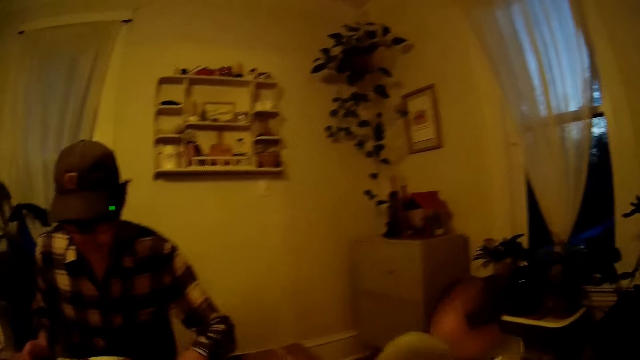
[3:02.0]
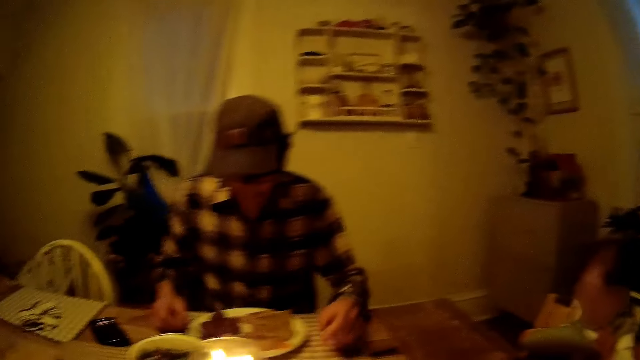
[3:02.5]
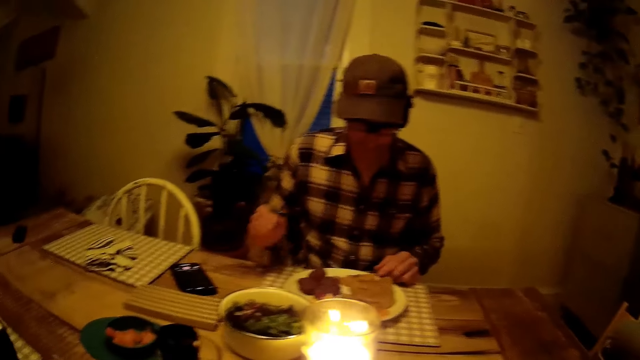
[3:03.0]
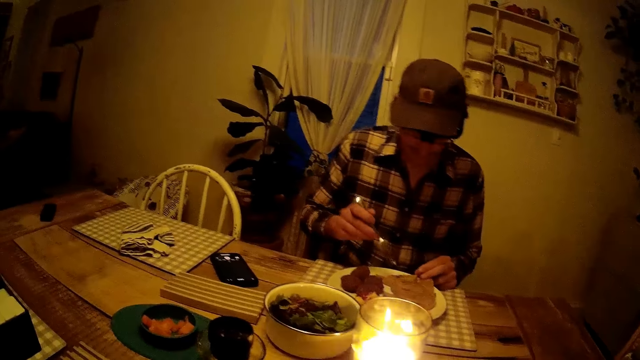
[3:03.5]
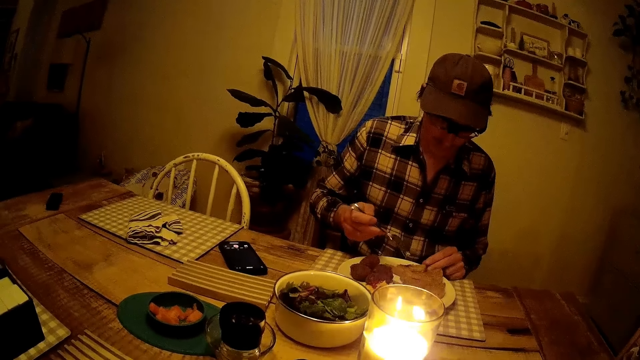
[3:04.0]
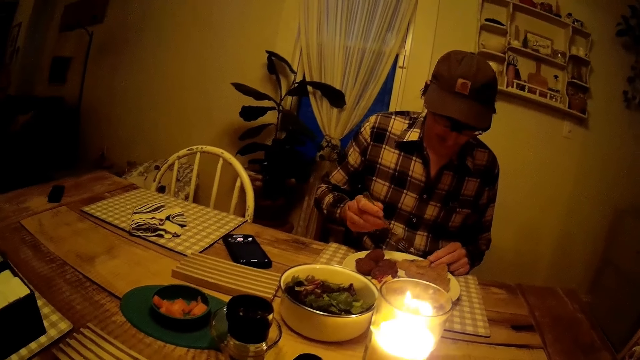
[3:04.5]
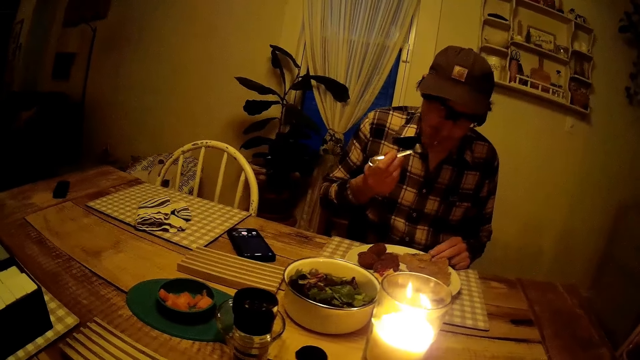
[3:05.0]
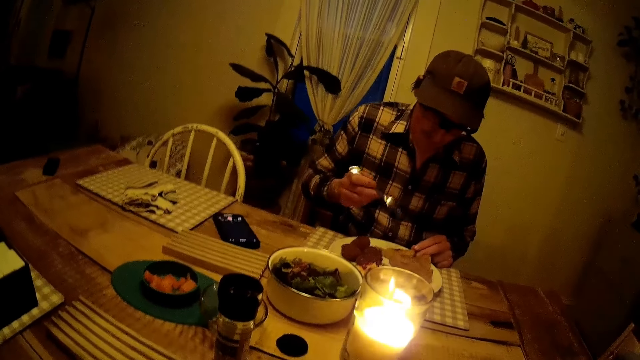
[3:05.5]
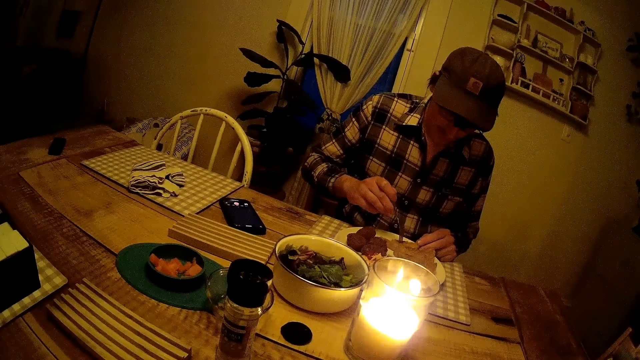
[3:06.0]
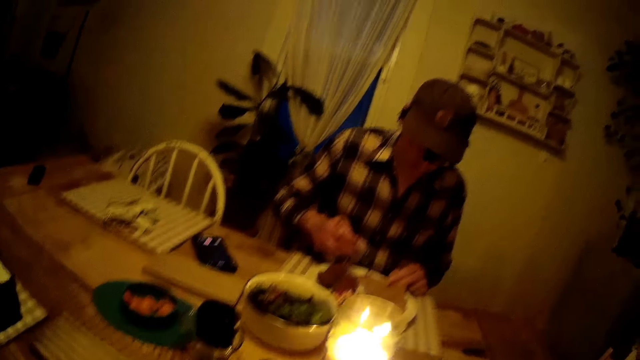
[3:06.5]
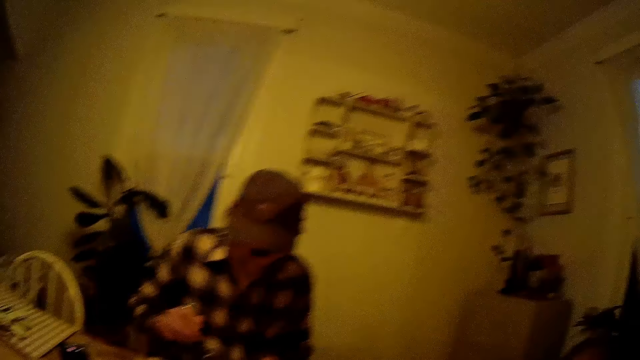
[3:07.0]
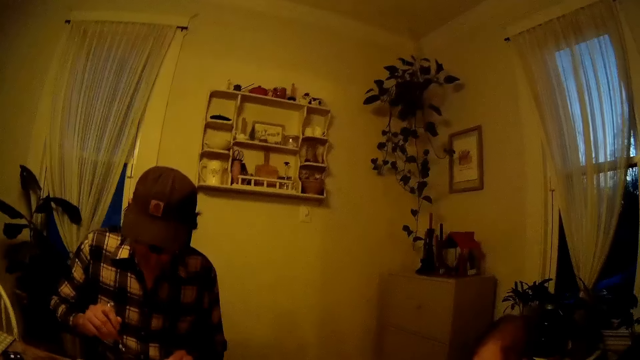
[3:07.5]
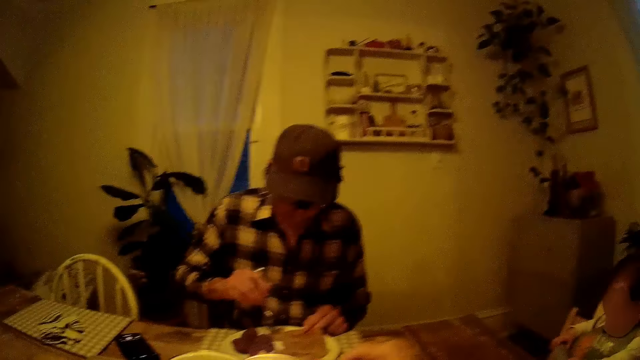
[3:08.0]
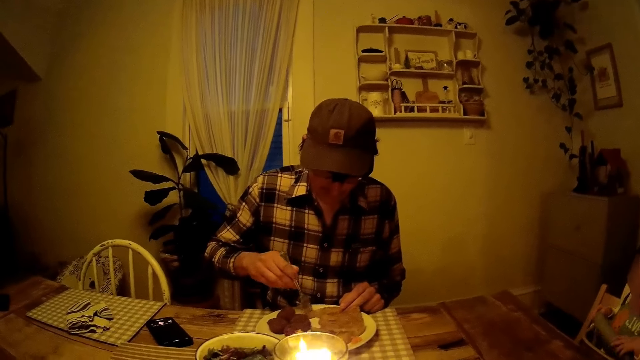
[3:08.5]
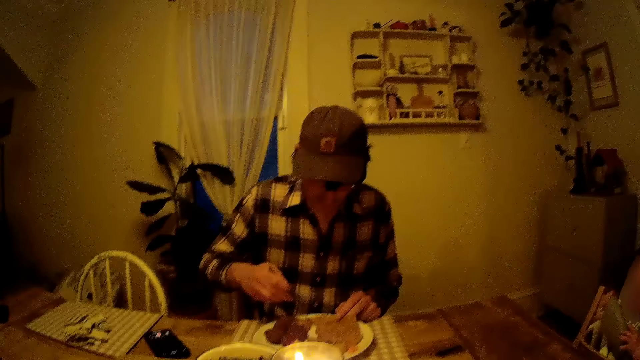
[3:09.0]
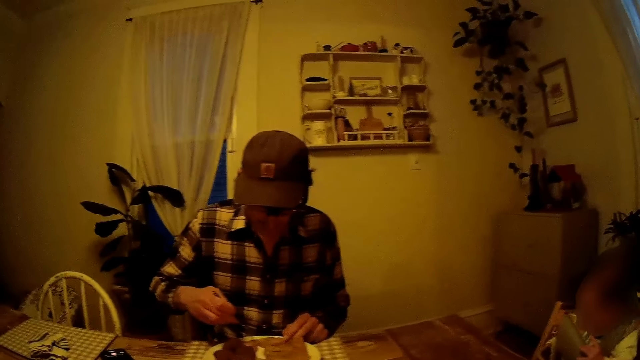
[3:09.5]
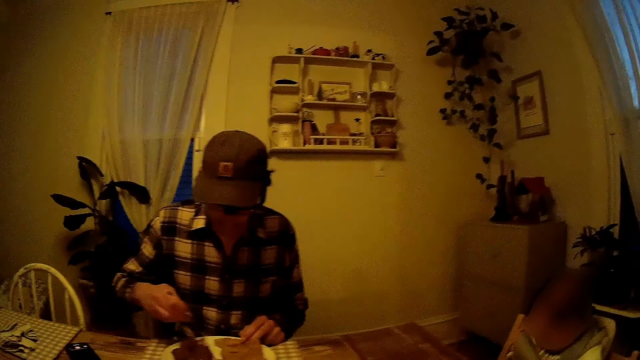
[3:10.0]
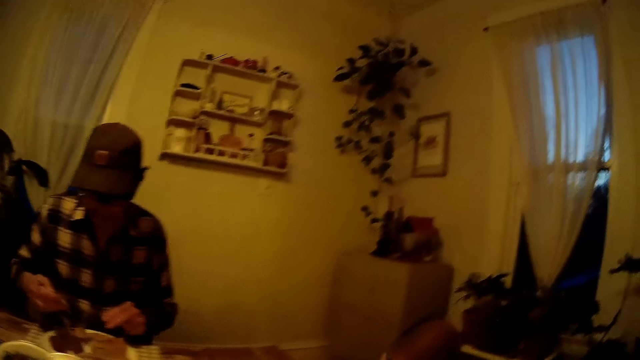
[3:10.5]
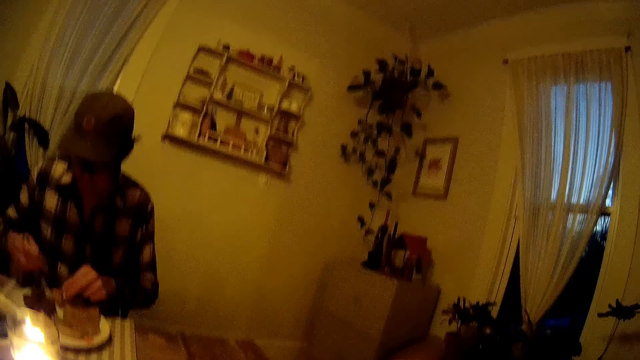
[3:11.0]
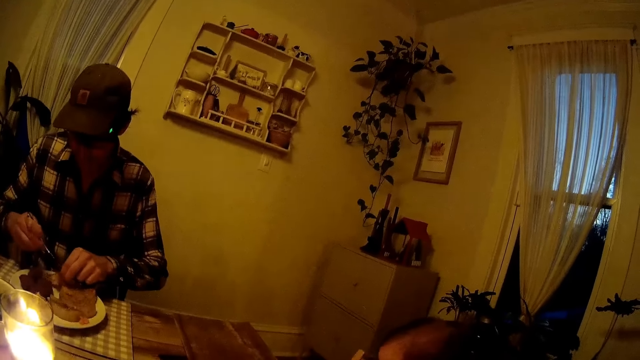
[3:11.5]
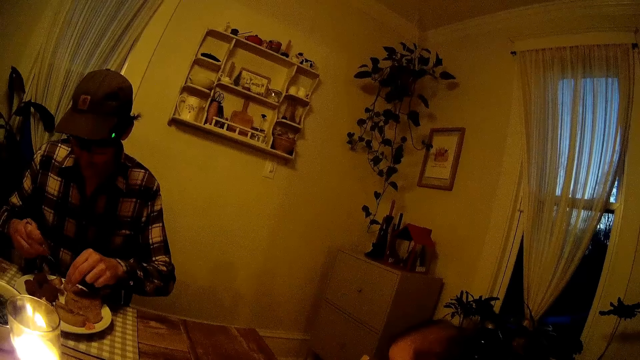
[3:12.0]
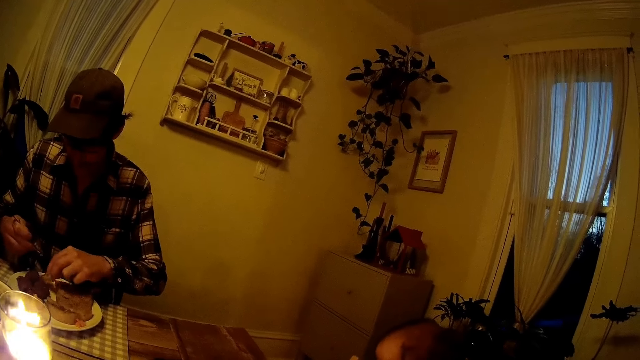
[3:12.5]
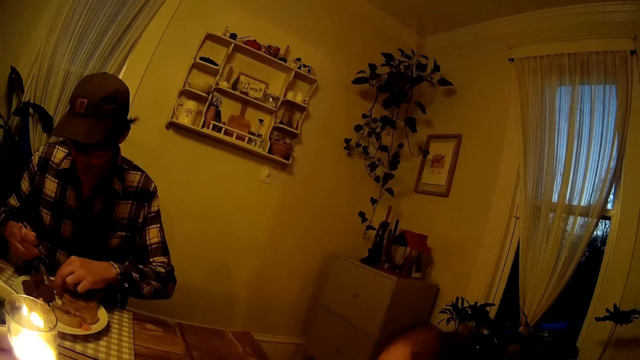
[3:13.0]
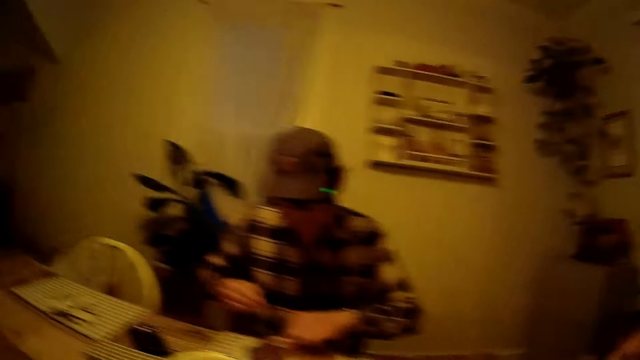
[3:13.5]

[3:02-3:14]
A man picks up a fork from the plate of food with his right hand. He eats from the plate of food with the fork in his right hand.

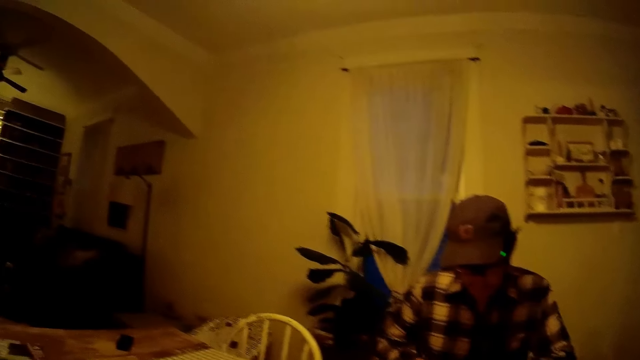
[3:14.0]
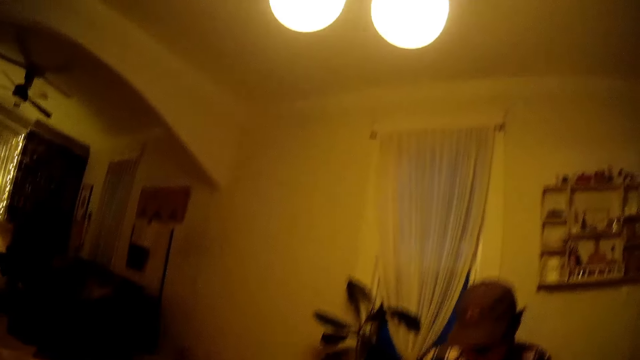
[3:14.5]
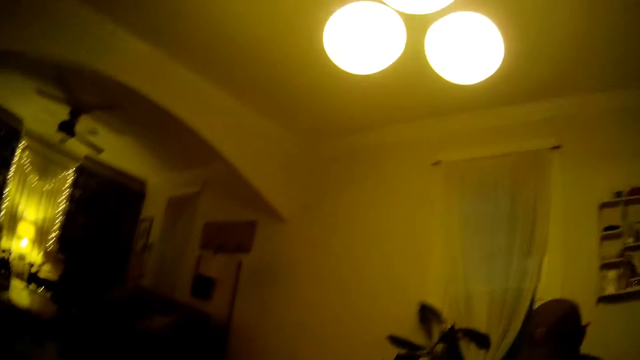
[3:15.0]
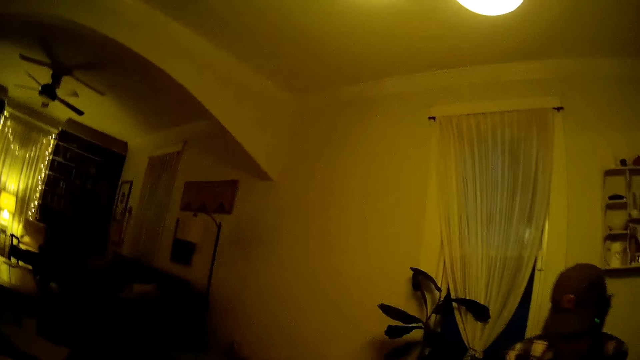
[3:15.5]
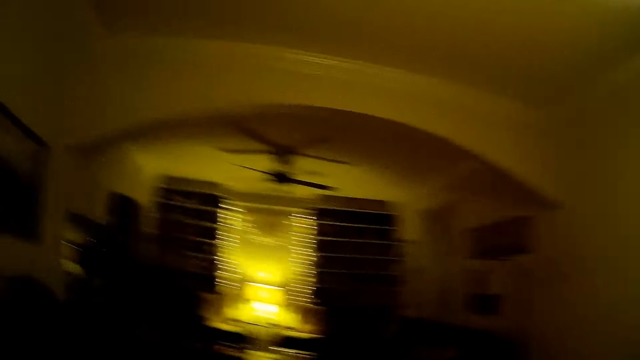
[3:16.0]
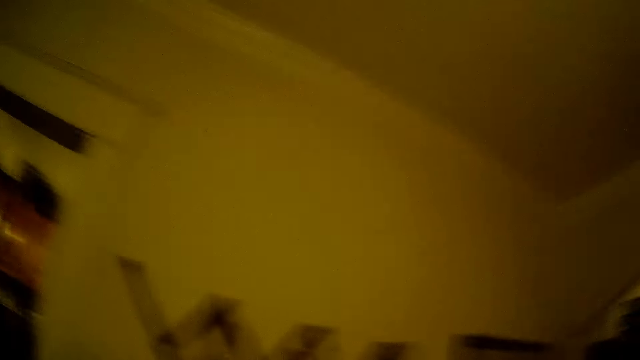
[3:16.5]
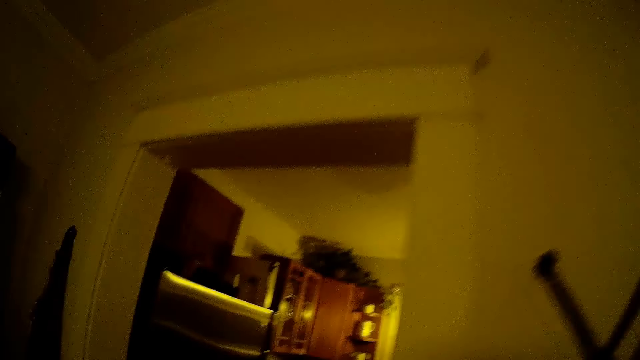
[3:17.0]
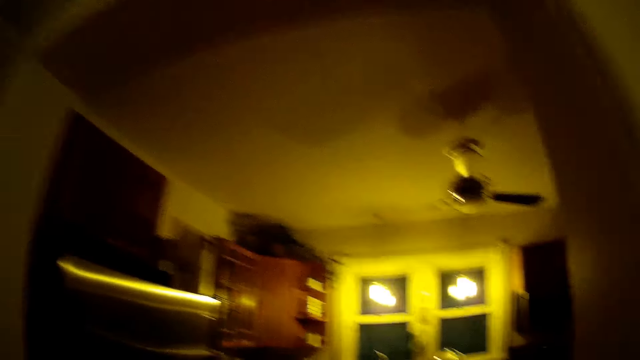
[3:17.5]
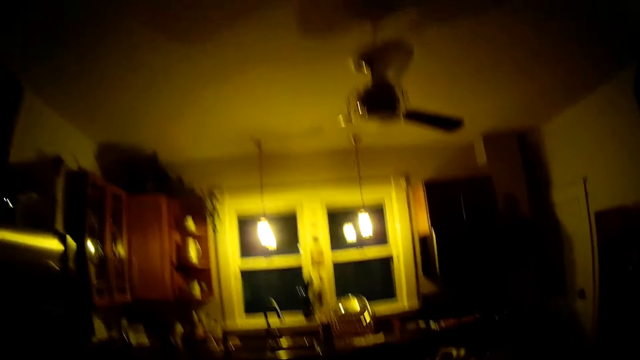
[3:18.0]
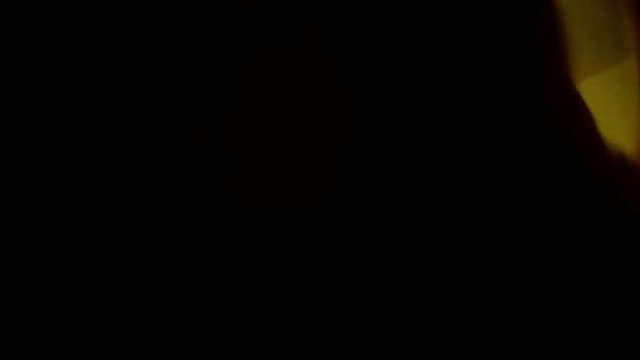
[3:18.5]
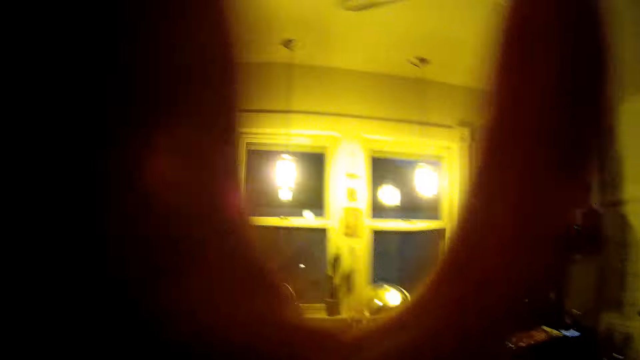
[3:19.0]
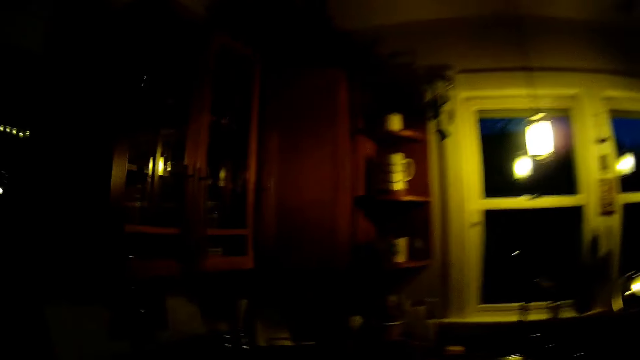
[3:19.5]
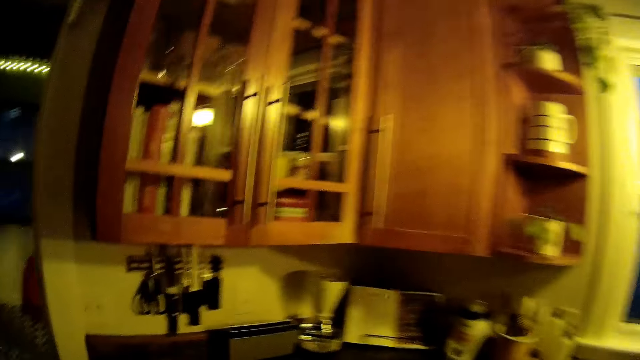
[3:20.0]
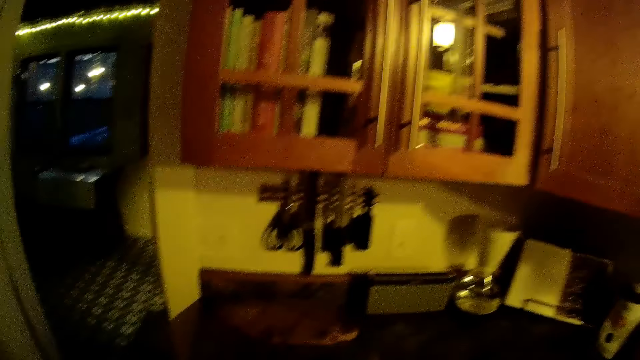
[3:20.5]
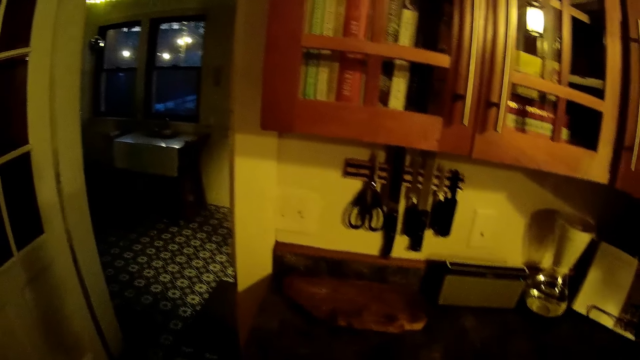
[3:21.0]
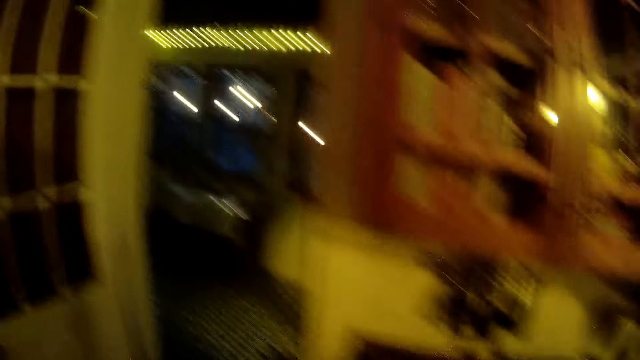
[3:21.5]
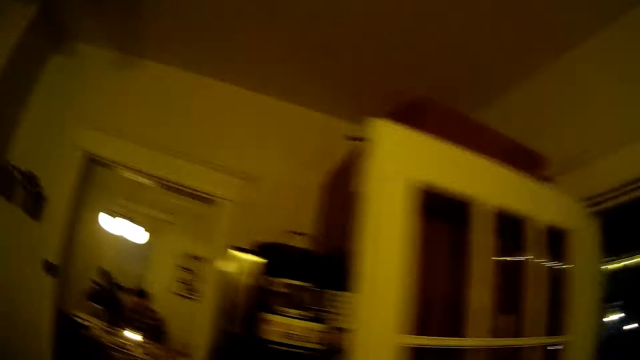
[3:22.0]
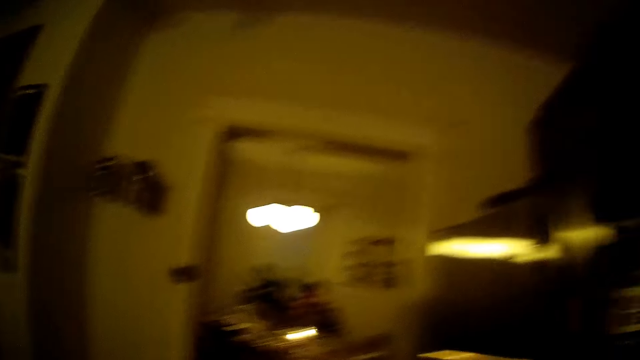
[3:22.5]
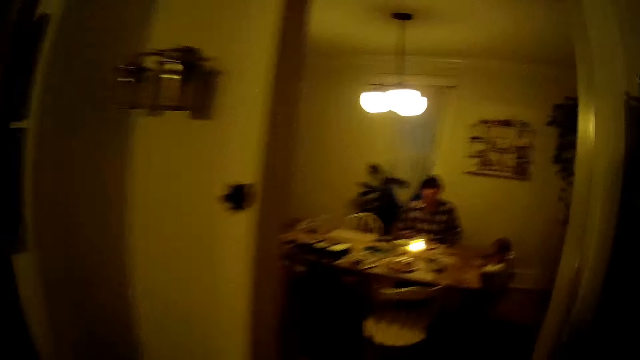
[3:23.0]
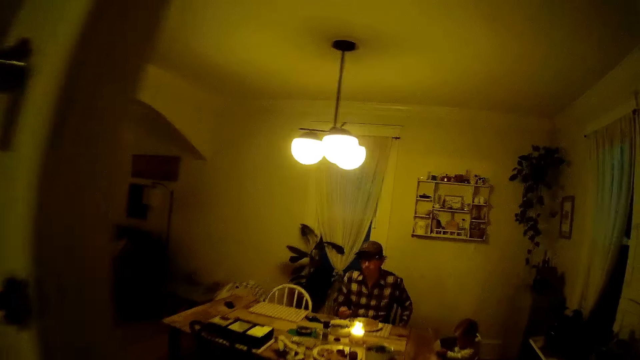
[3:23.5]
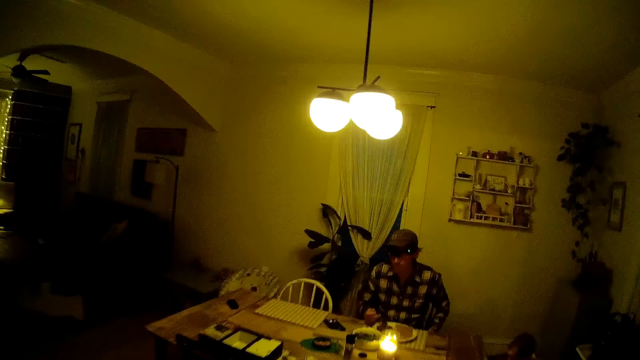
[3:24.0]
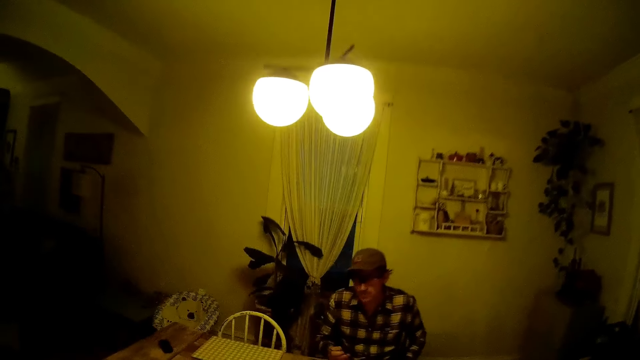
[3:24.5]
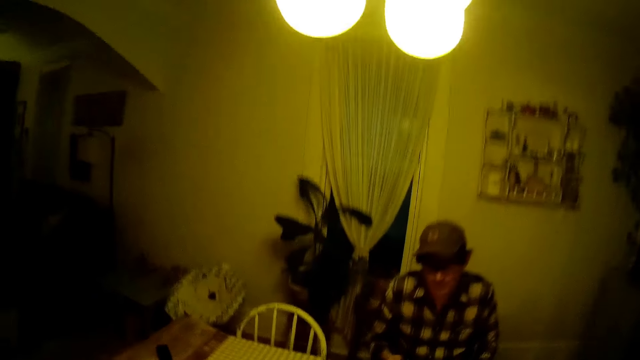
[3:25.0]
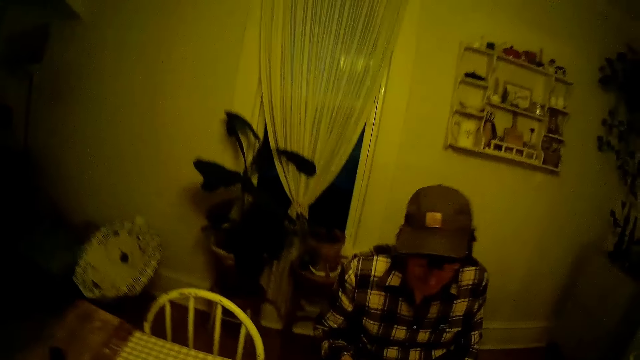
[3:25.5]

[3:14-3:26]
The camera wearer walks towards the kitchen. They walk towards the dining table and interact with the man.
